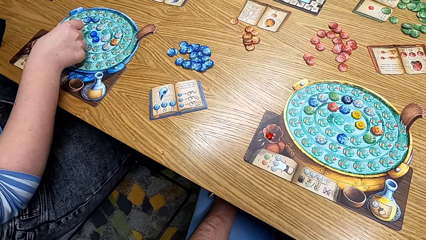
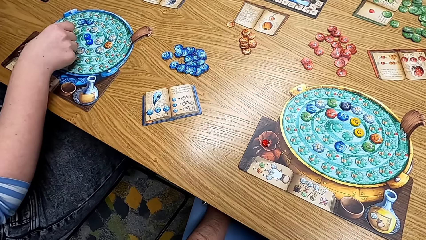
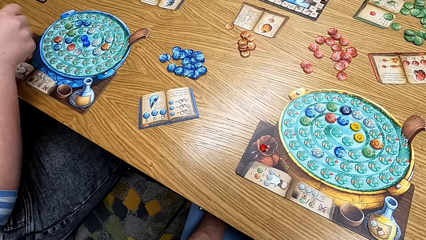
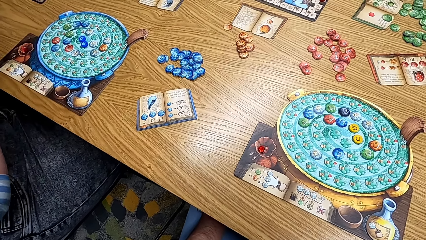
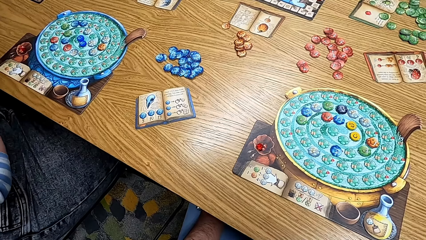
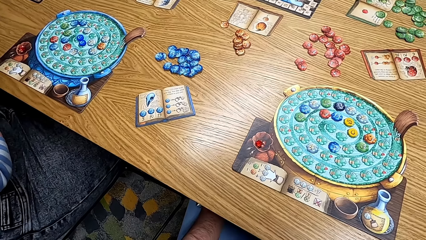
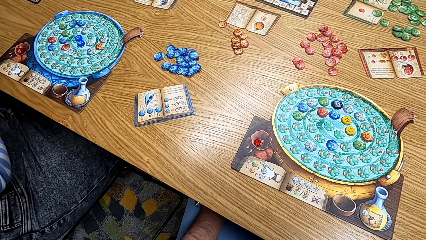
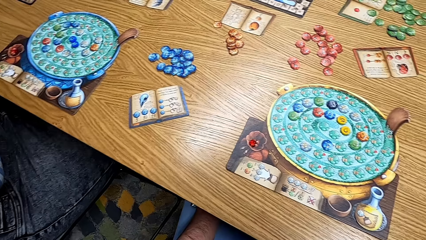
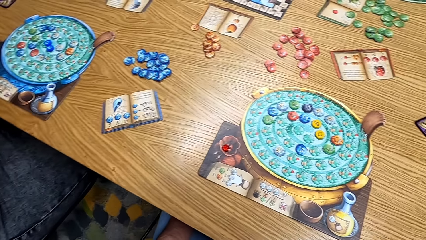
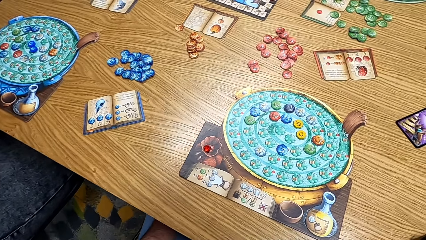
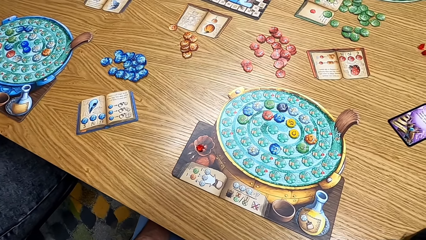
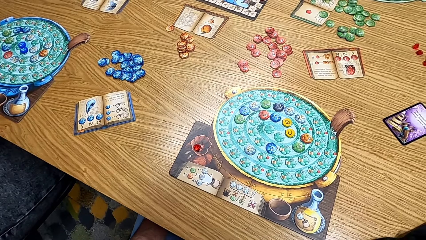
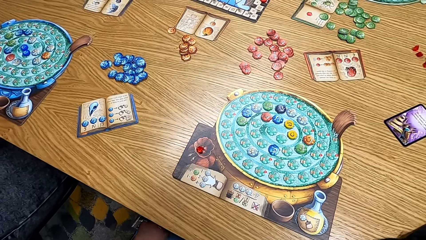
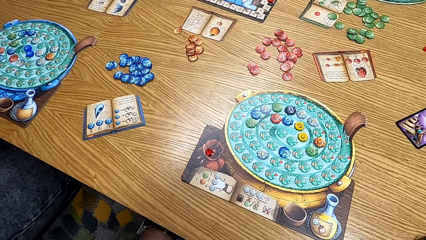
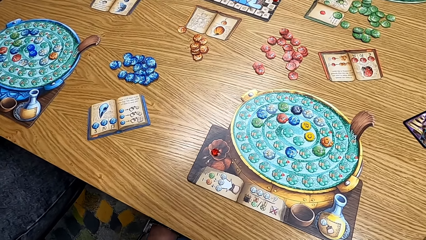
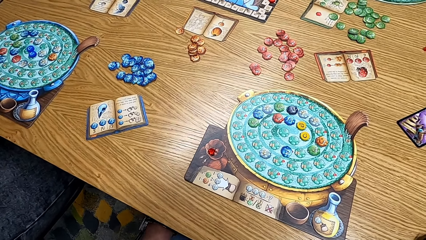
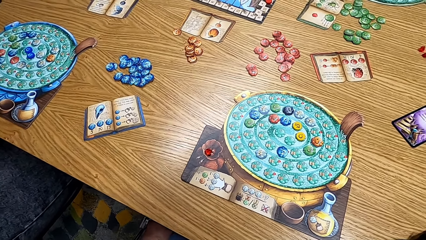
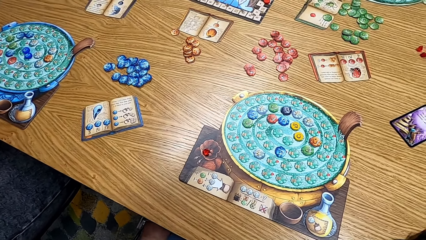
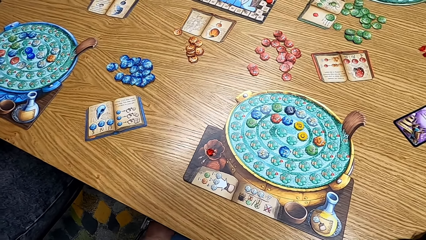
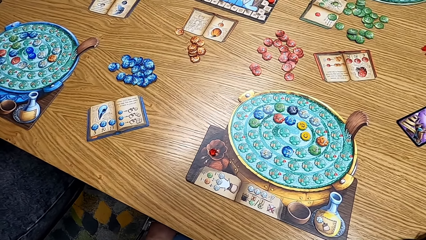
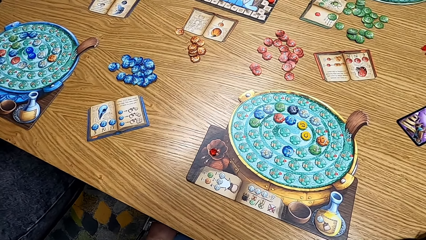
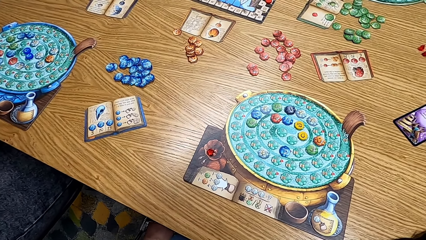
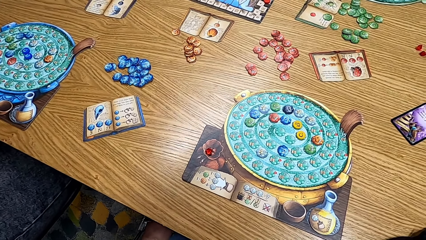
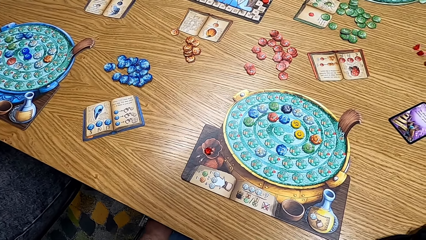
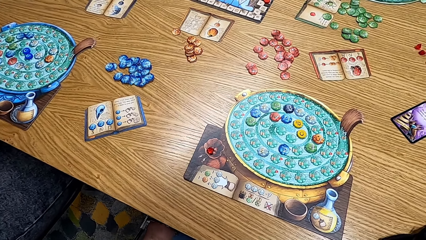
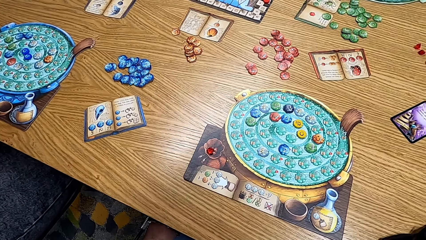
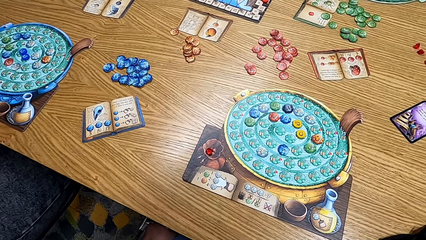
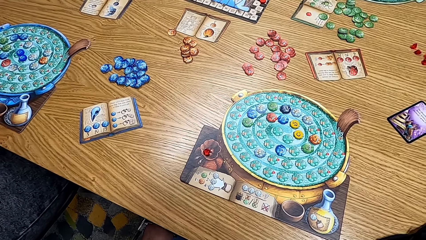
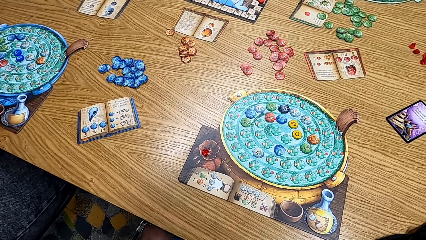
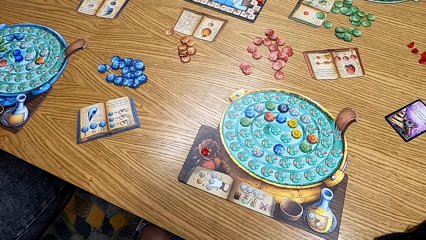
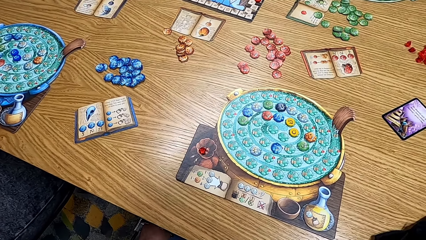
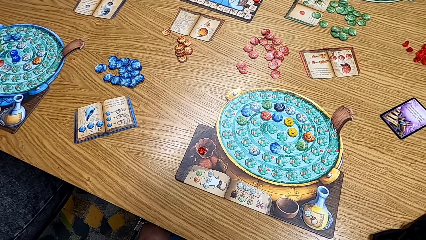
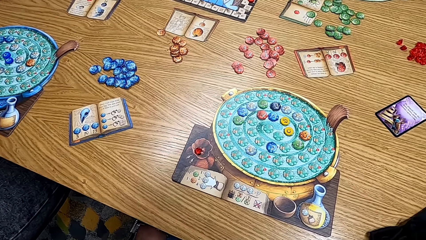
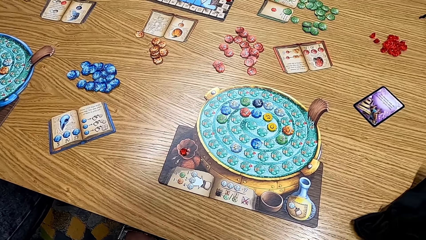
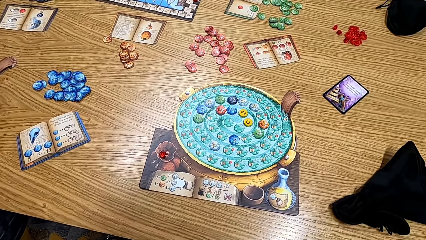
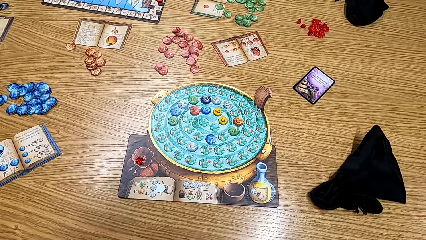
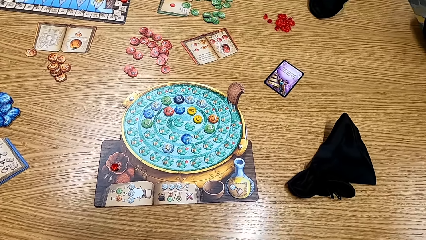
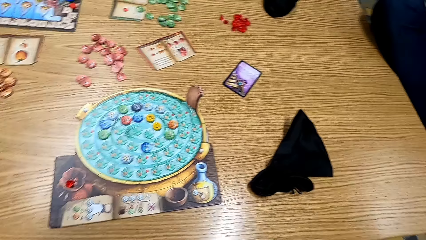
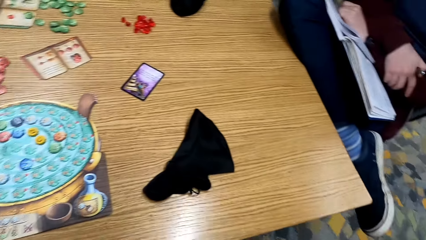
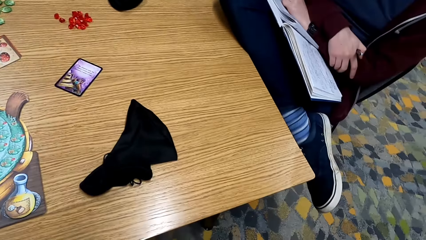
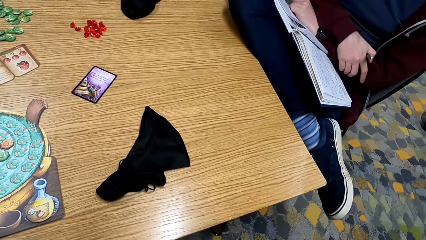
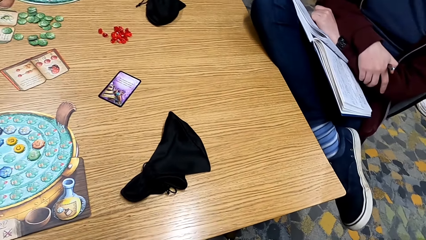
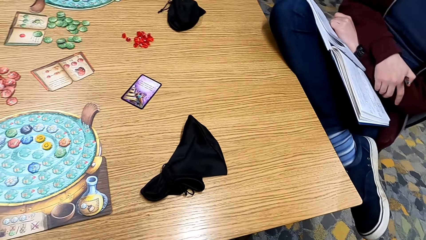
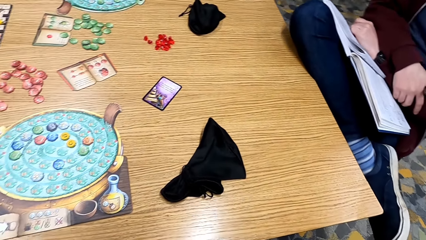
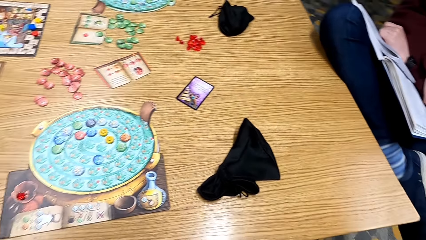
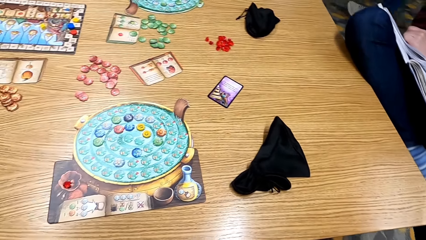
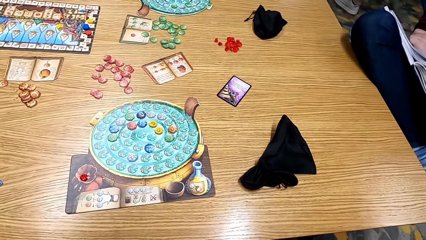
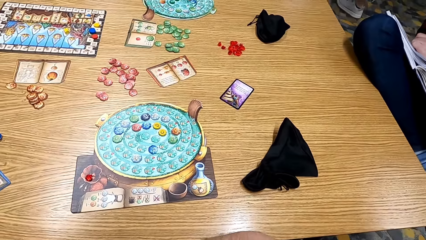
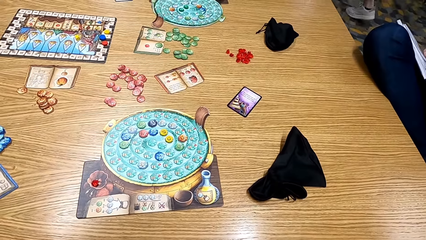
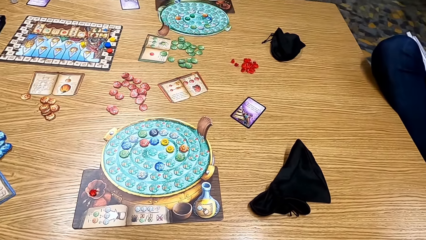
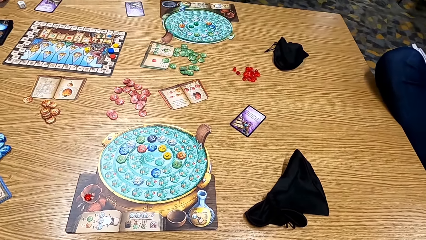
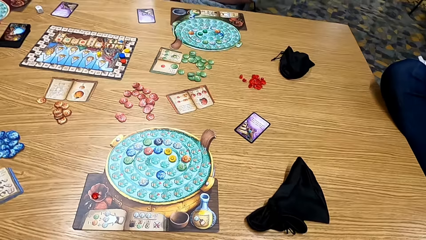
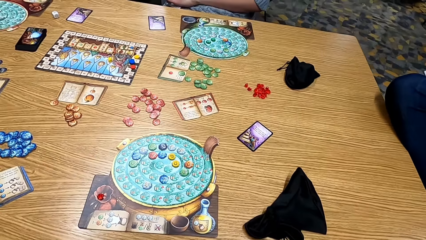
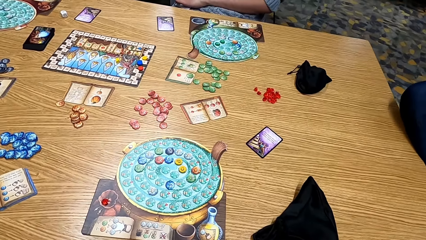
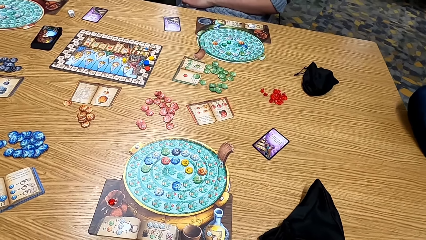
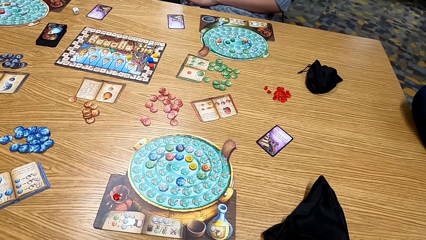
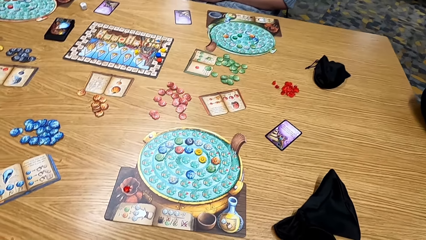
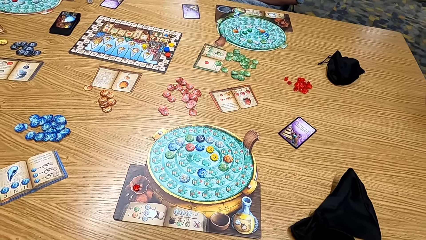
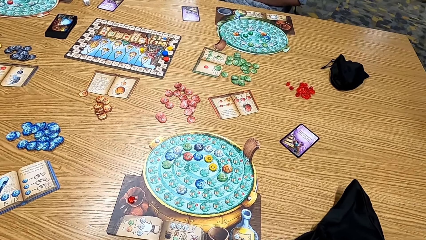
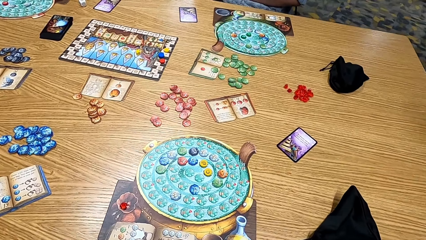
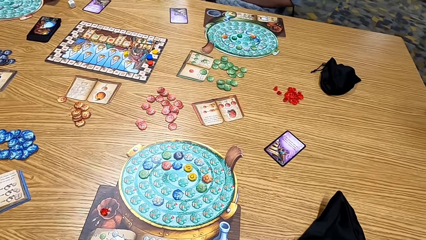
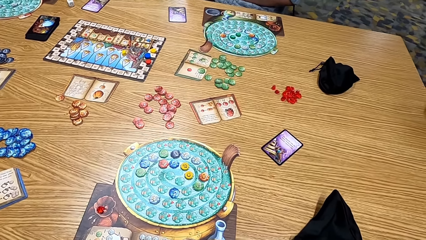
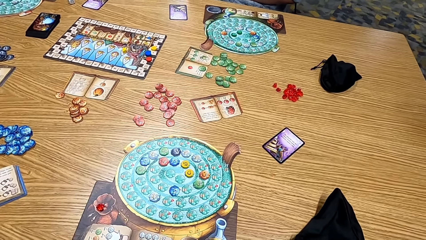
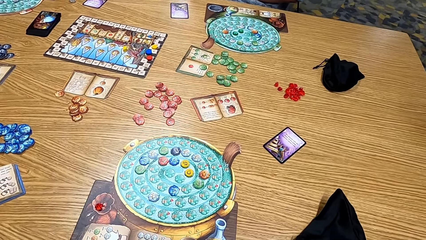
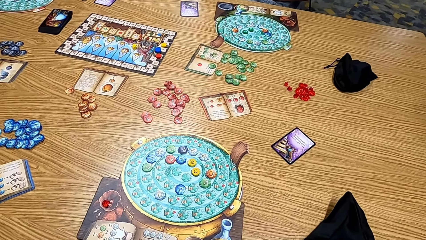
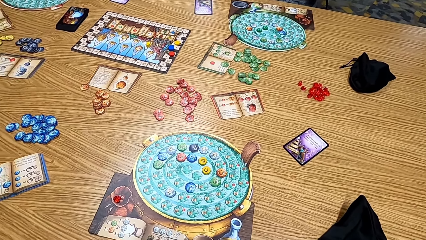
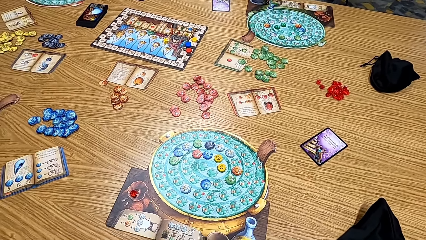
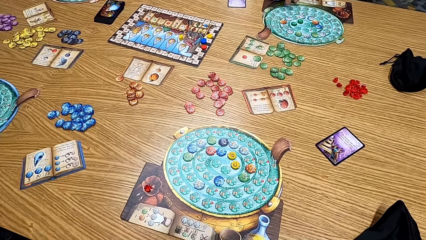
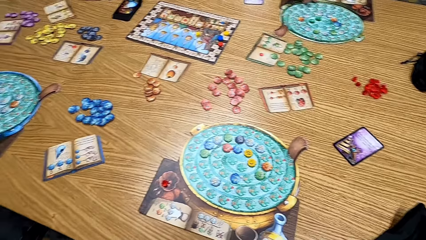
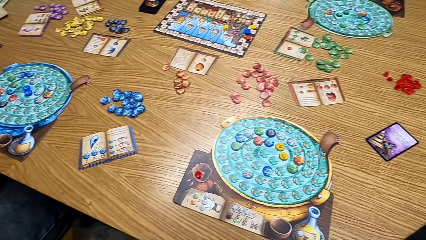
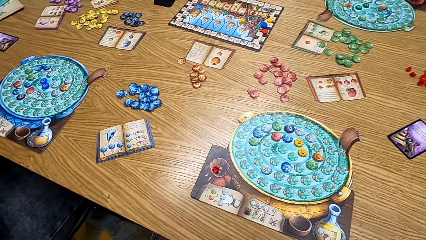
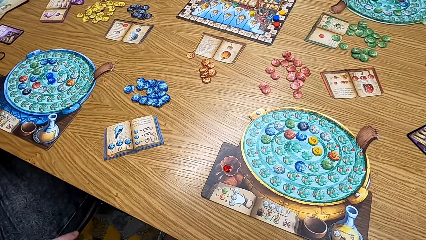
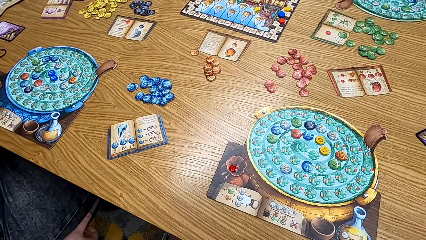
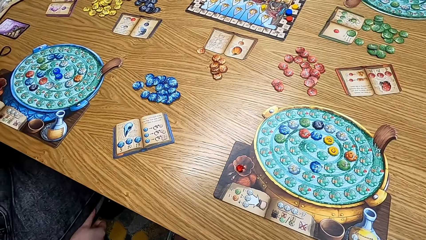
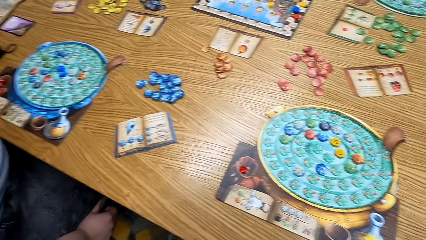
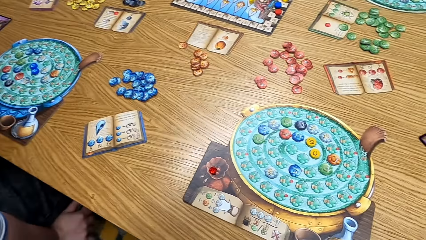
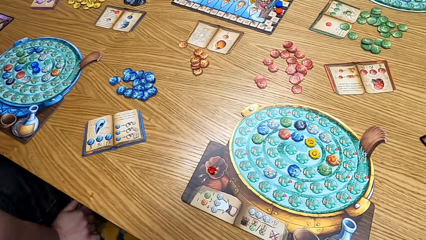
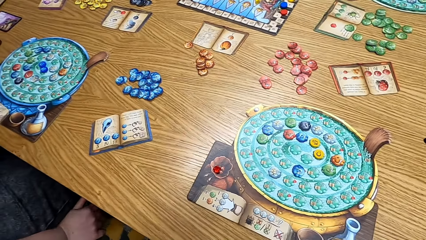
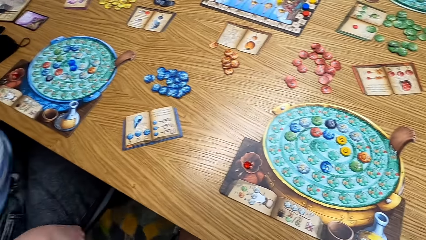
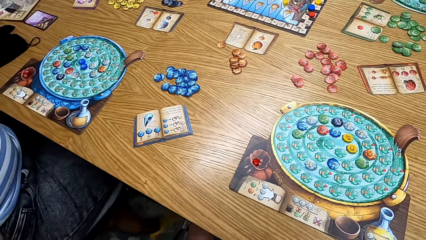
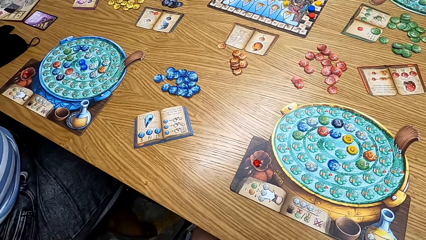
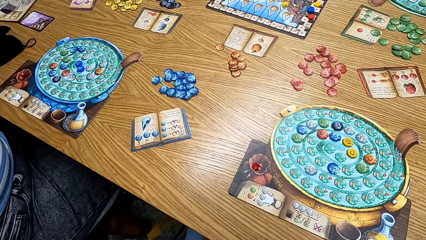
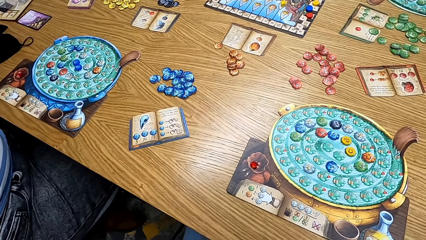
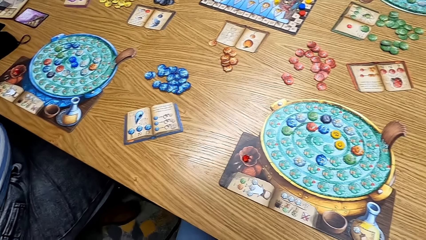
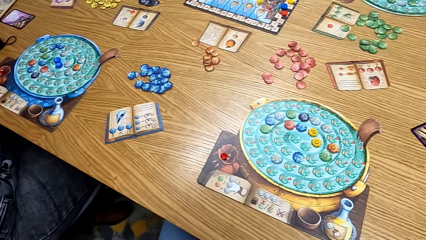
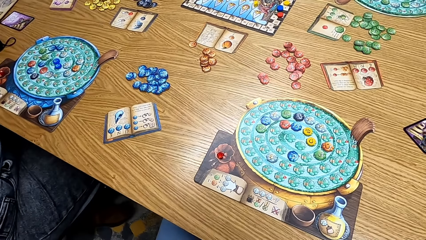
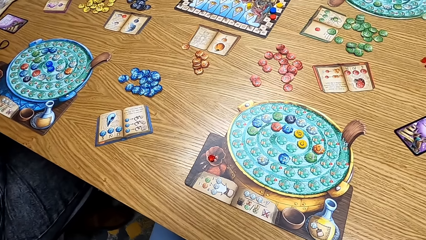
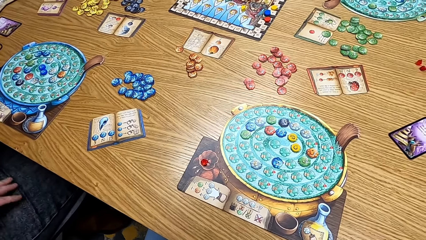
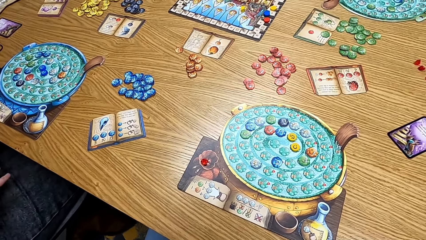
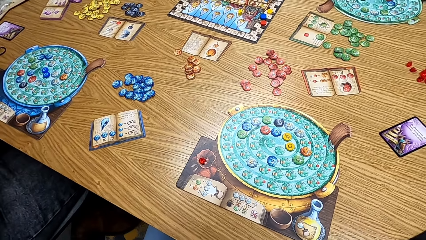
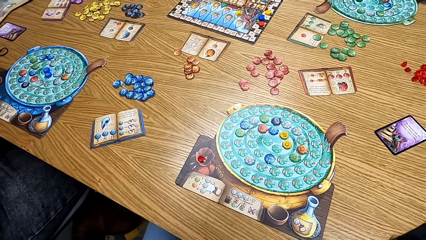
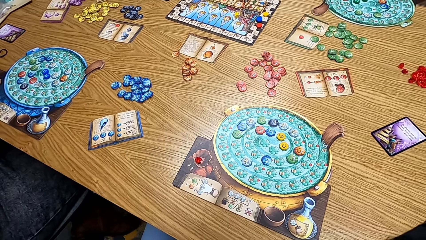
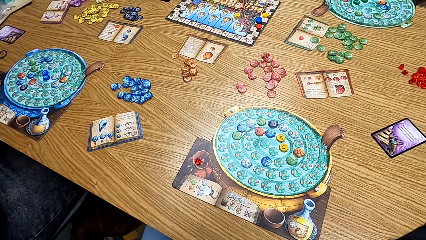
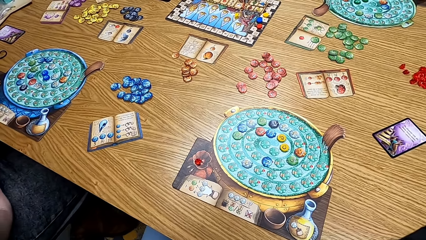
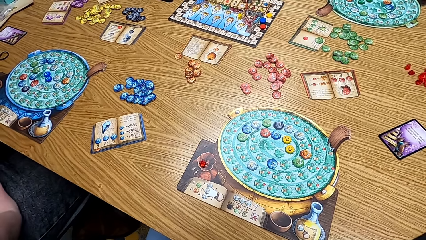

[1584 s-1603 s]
A lady places a chip on the board. The camera wearer looks around the table. They look at the table. They look around the table.
